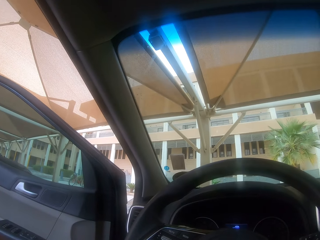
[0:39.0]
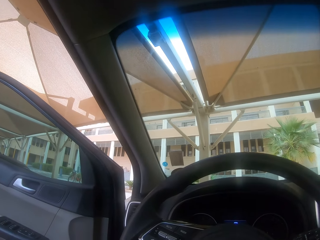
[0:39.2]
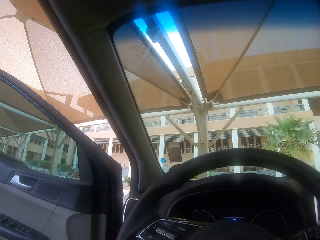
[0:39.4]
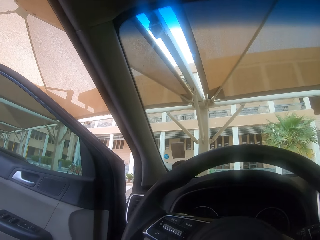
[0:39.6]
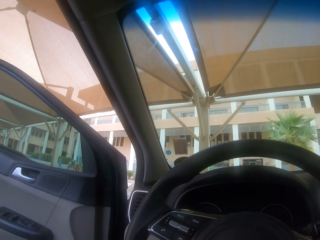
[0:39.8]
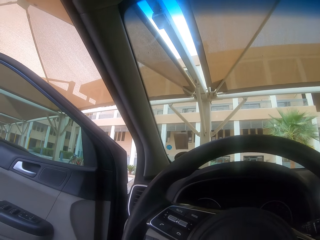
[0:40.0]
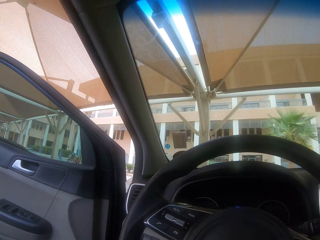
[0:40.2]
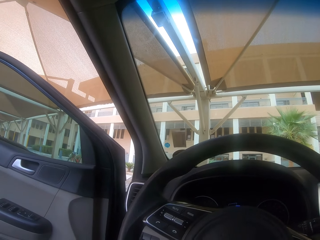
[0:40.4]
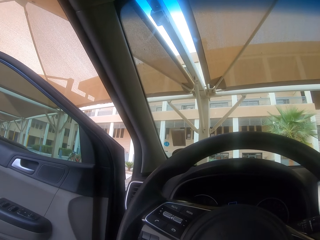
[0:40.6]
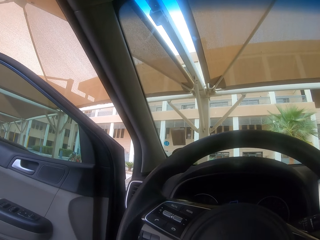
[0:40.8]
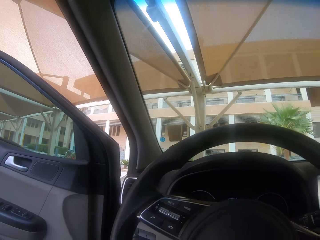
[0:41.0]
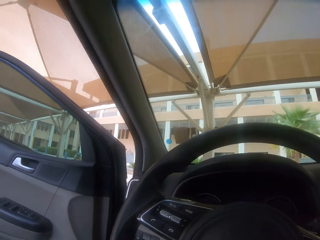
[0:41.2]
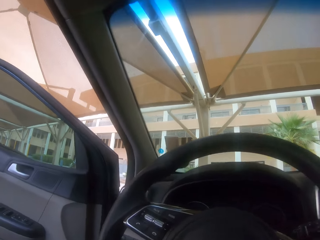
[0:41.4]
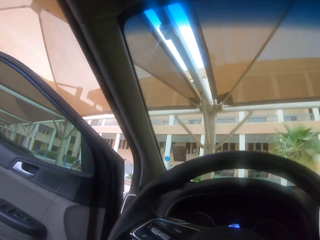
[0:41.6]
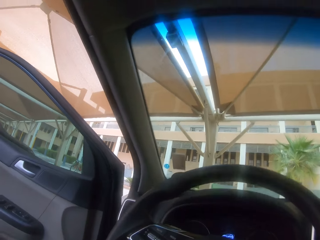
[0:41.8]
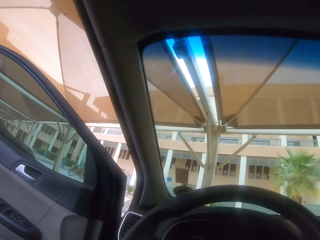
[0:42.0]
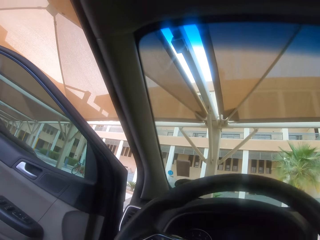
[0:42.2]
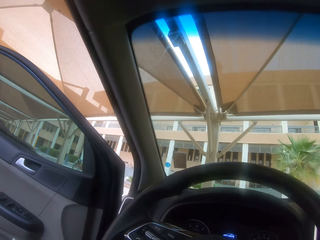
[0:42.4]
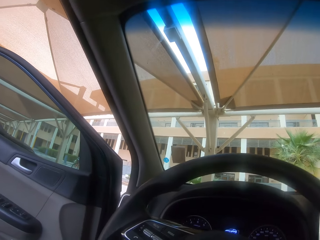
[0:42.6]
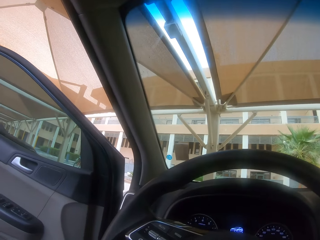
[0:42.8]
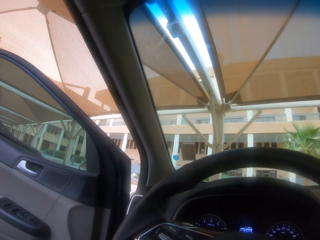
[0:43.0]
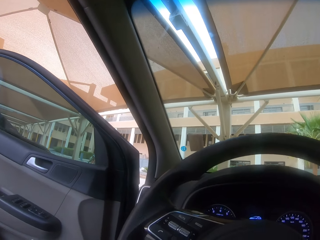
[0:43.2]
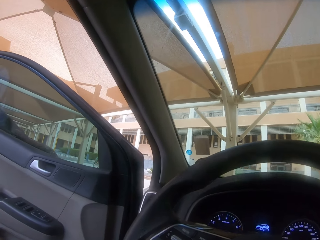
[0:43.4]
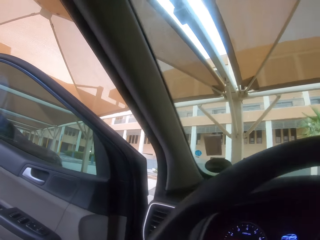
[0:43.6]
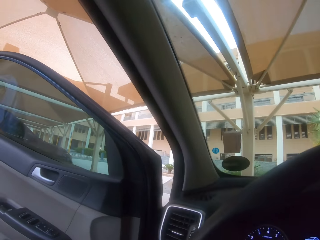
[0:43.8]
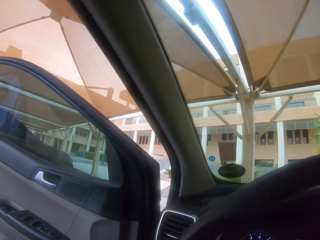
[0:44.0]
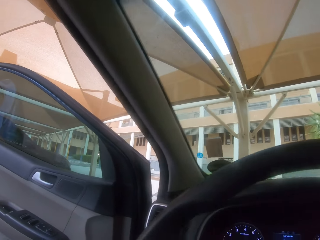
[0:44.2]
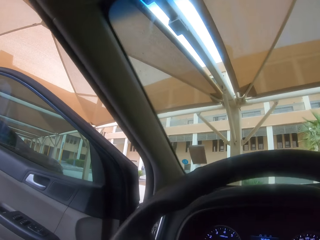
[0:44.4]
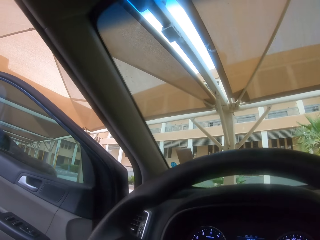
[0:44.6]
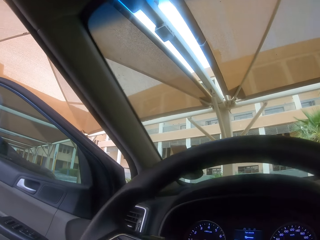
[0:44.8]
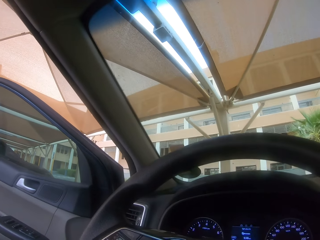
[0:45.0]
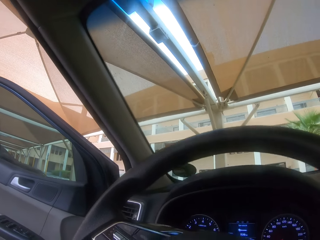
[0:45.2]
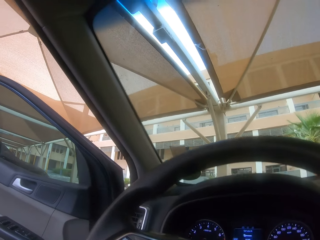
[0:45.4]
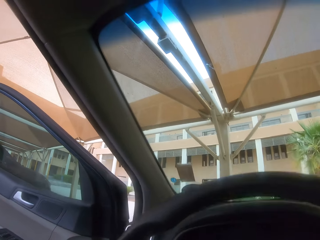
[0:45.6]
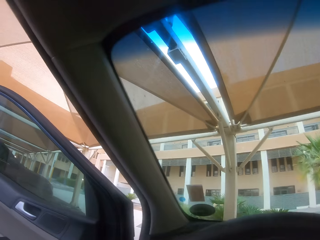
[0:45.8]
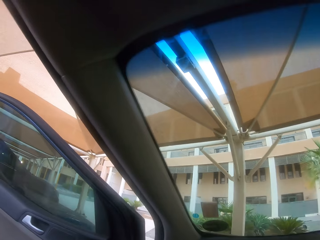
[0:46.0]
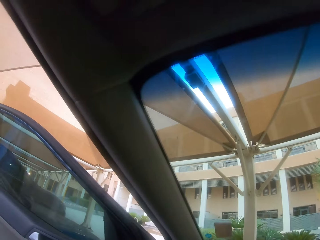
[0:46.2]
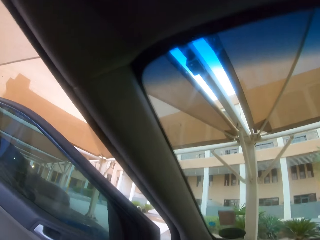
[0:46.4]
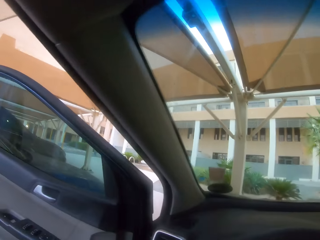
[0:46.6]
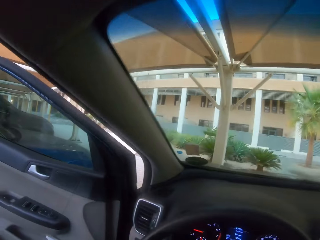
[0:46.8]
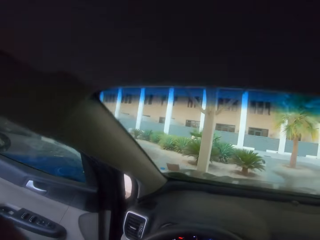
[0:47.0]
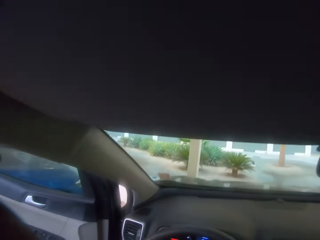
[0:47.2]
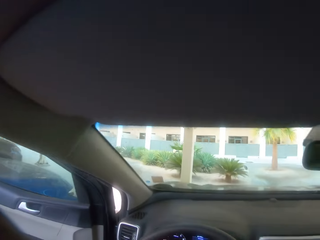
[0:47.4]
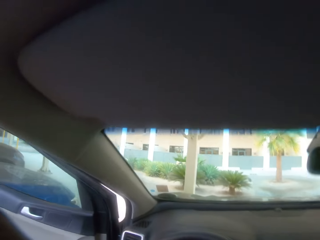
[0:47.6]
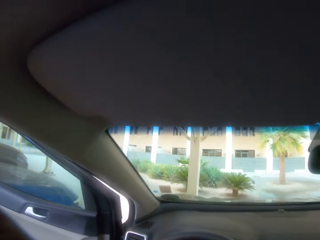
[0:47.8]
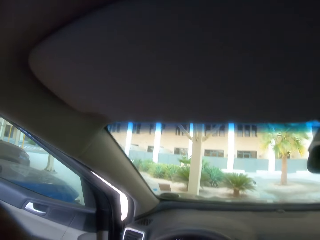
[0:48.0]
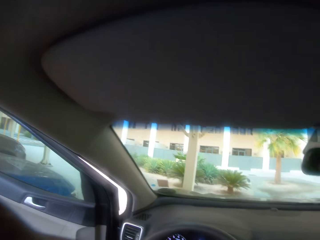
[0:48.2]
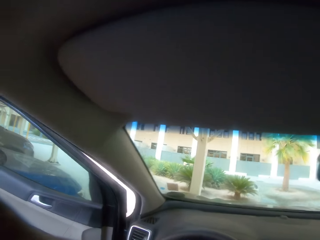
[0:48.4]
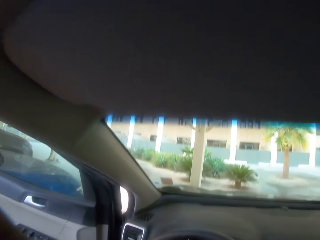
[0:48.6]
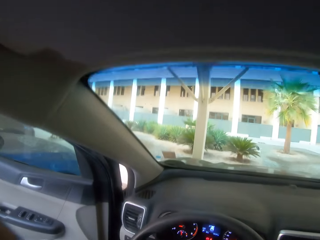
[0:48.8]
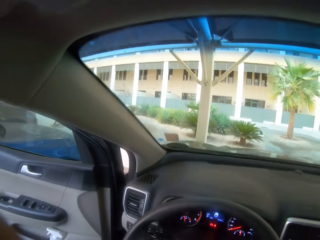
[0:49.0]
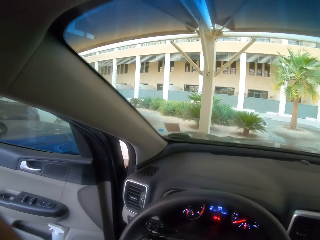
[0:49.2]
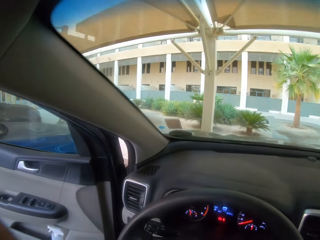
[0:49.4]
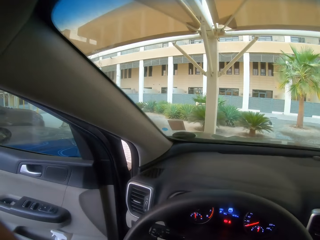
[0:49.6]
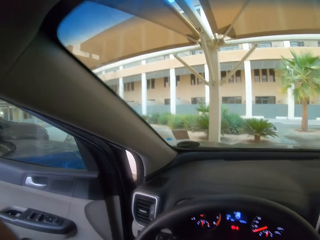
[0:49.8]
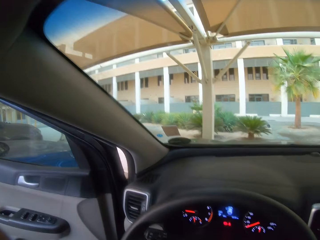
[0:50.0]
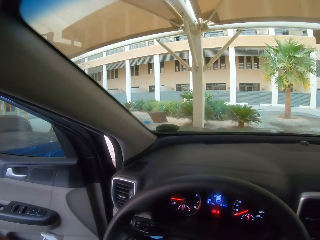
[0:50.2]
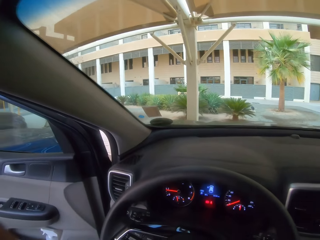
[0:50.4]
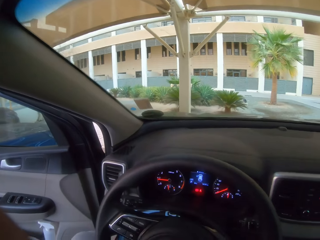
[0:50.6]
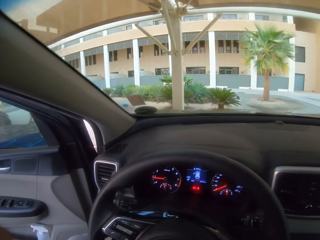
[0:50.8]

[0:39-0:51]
The camera wearer stares at the inside of the car. They enter the car.

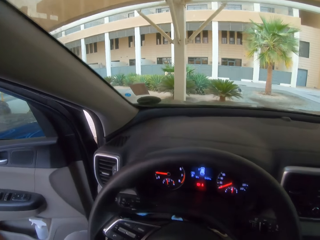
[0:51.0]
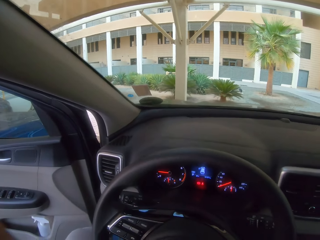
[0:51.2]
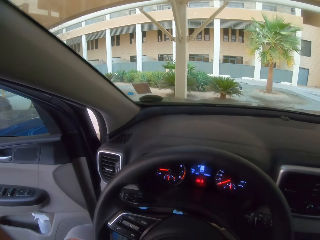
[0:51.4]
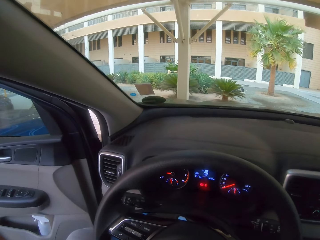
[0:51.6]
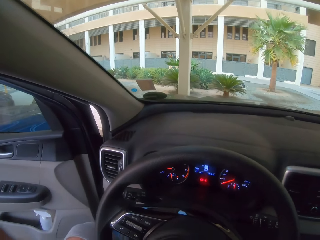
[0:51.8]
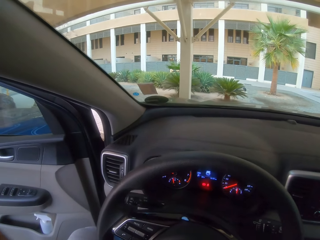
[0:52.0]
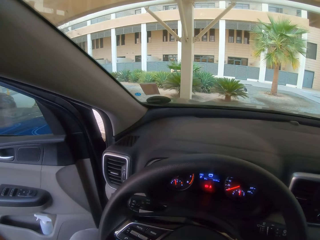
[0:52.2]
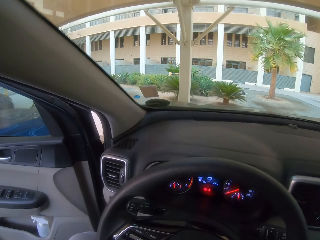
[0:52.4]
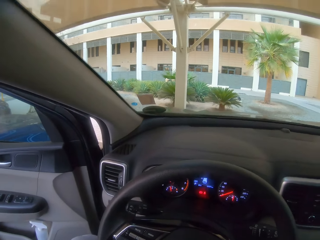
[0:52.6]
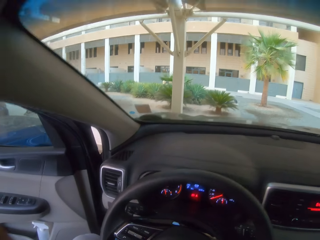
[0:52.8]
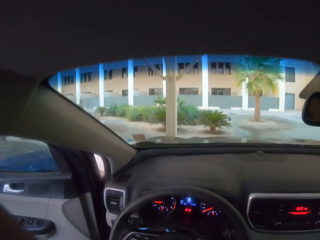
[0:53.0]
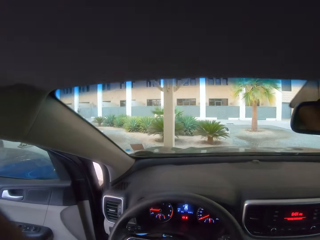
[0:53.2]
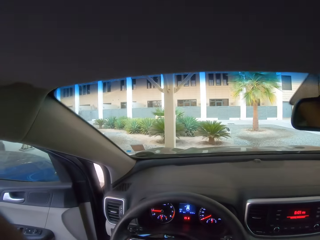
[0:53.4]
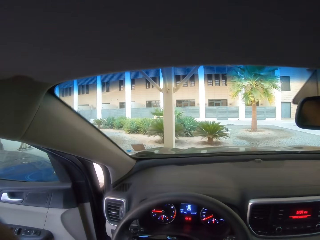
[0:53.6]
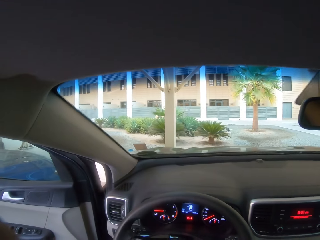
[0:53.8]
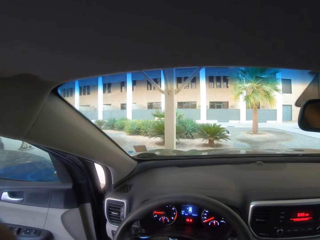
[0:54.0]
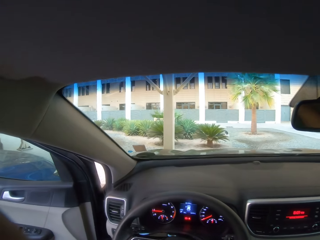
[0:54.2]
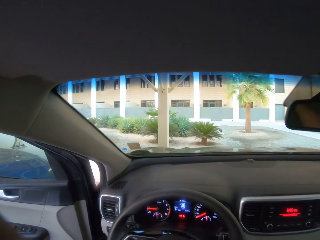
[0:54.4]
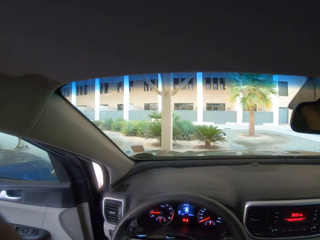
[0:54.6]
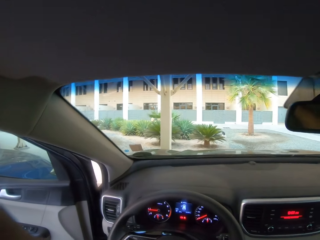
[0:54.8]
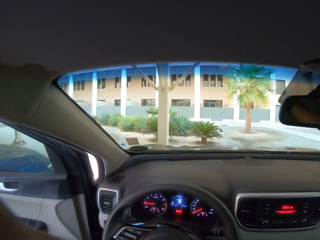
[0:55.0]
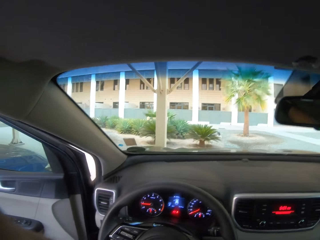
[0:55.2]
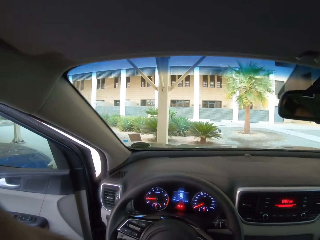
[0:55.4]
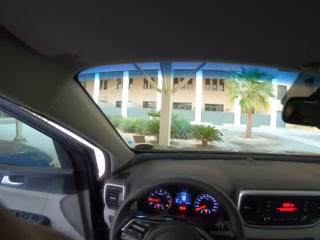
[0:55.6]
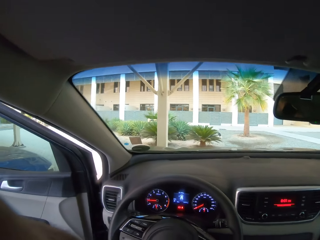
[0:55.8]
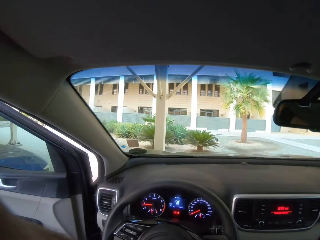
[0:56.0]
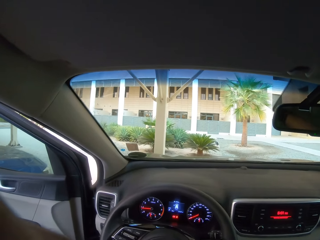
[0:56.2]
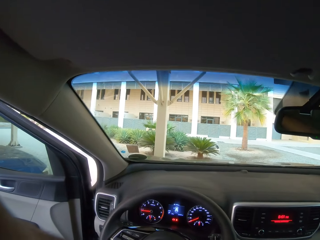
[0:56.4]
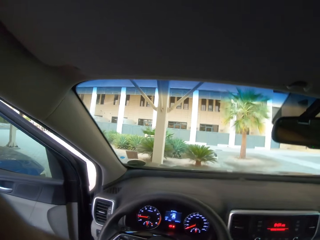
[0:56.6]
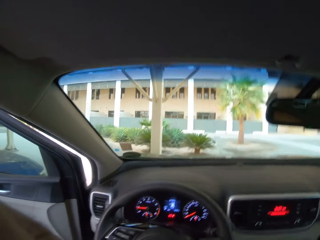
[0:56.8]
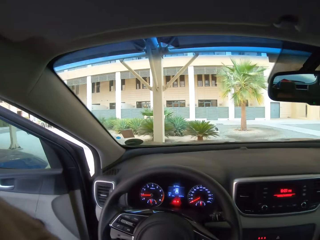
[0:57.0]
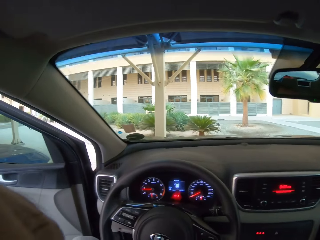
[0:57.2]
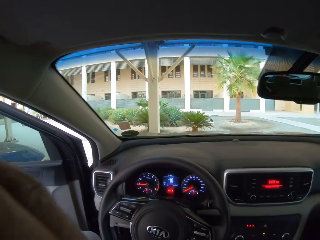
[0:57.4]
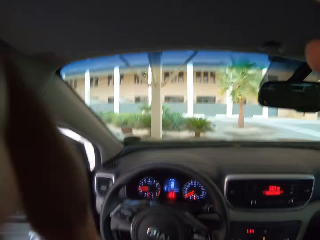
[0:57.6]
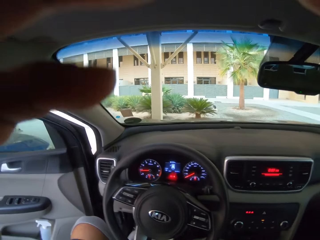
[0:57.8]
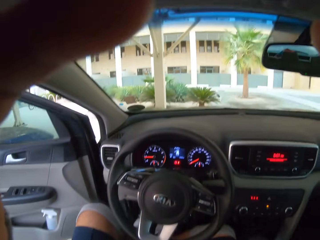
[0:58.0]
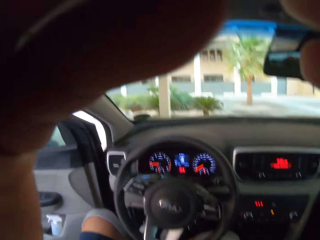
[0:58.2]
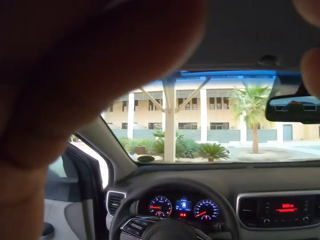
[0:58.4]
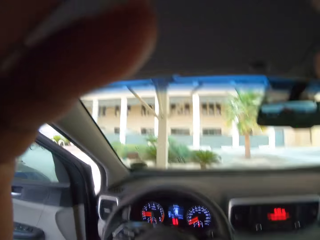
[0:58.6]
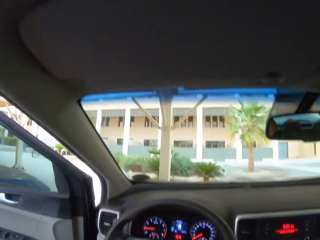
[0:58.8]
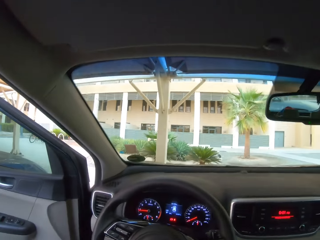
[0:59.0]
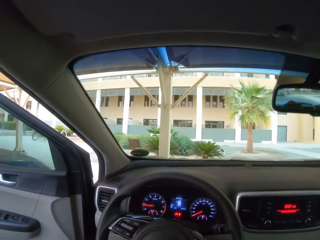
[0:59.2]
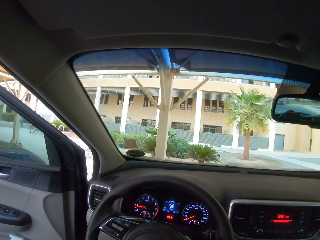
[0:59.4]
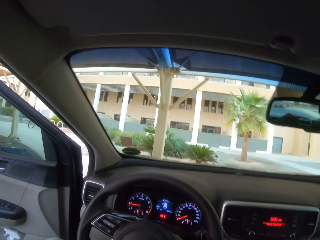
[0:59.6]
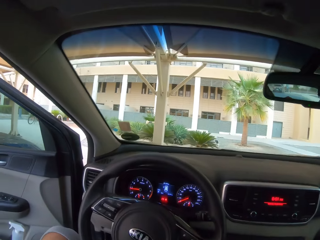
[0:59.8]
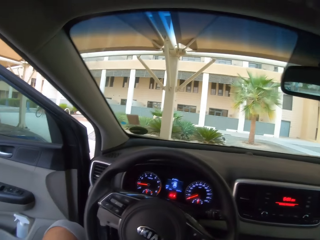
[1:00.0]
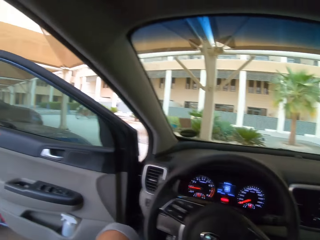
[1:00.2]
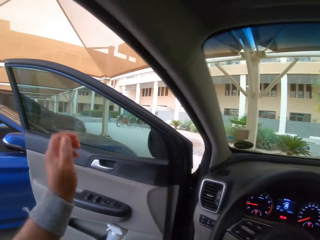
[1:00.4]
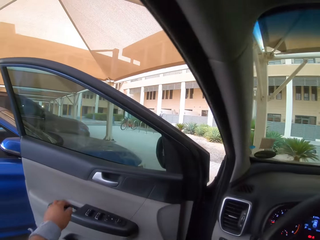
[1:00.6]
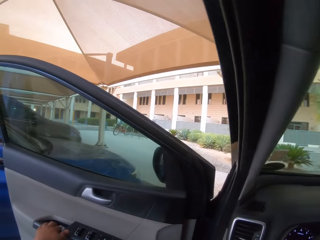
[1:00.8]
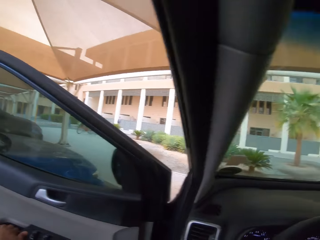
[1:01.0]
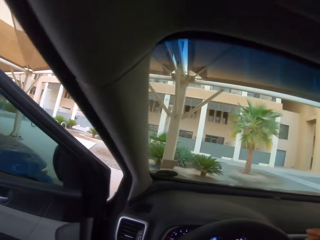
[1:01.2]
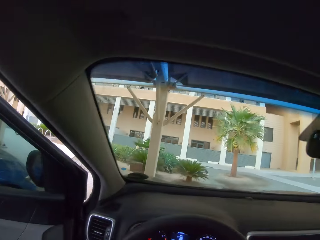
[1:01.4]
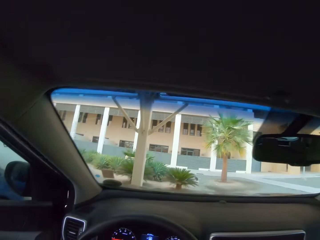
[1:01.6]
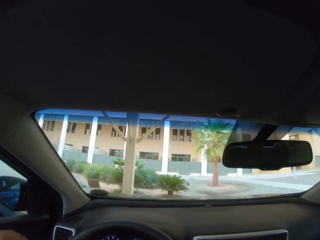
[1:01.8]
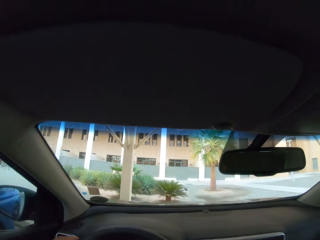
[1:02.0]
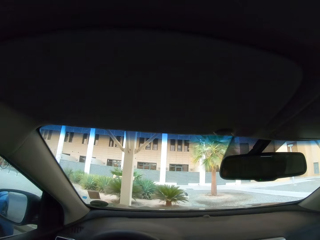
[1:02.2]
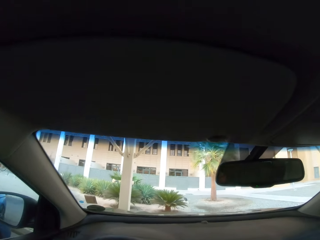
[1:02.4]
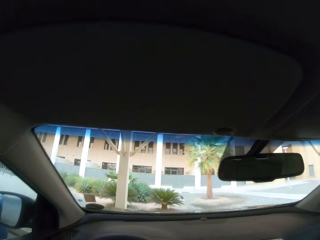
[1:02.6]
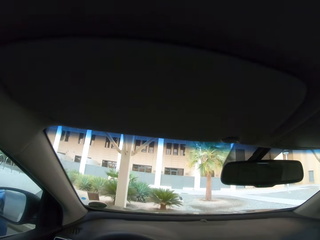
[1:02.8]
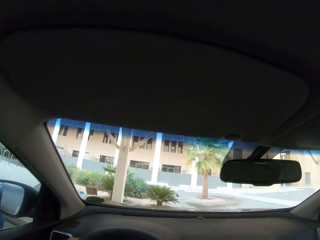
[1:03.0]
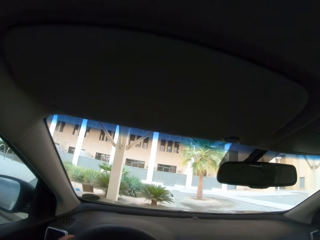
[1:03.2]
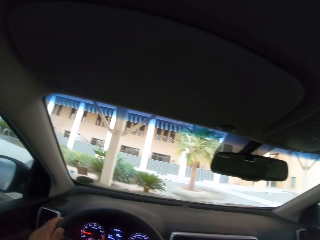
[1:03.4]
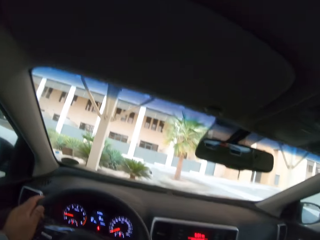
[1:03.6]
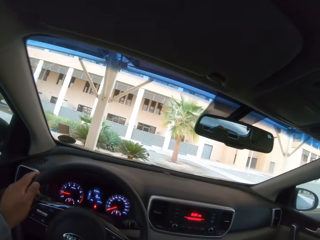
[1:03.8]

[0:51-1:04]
The camera wearer closes the car door.
